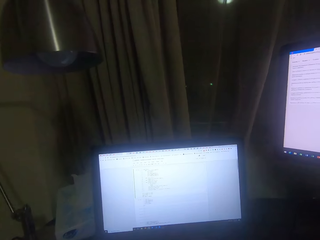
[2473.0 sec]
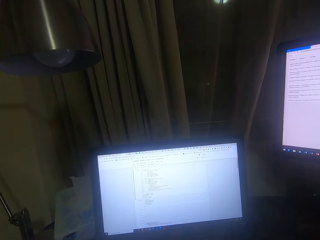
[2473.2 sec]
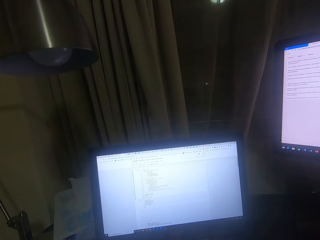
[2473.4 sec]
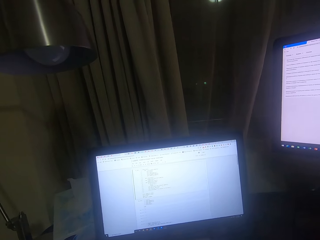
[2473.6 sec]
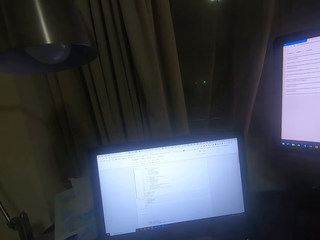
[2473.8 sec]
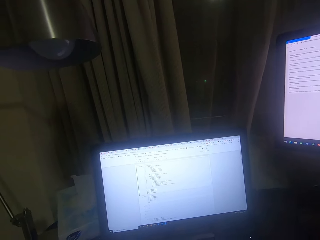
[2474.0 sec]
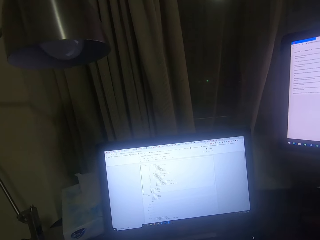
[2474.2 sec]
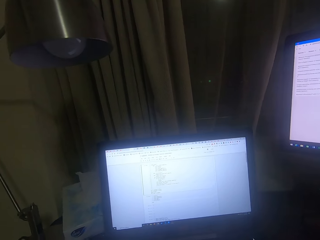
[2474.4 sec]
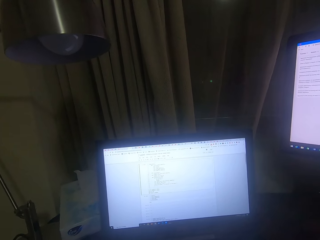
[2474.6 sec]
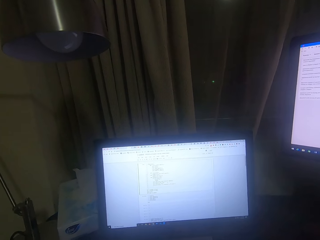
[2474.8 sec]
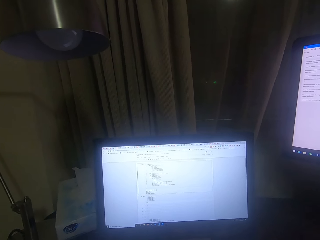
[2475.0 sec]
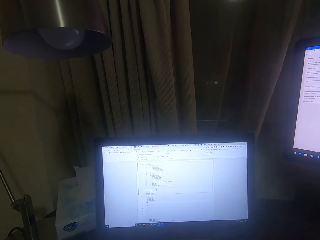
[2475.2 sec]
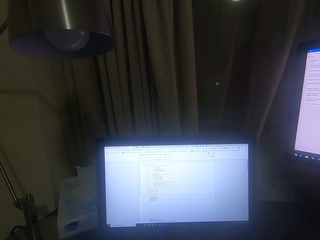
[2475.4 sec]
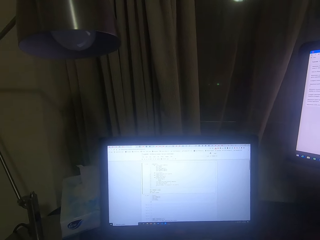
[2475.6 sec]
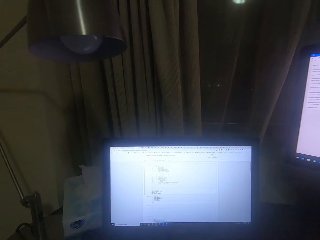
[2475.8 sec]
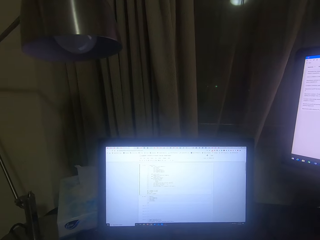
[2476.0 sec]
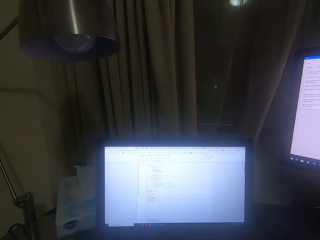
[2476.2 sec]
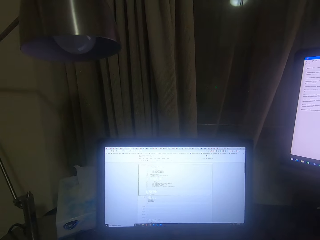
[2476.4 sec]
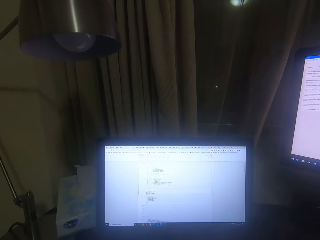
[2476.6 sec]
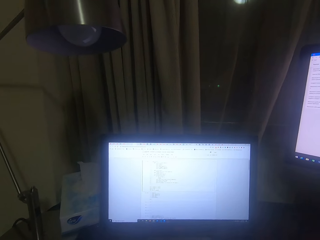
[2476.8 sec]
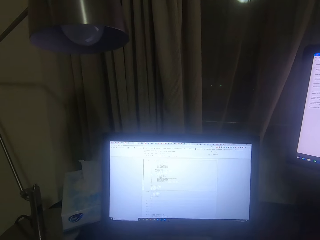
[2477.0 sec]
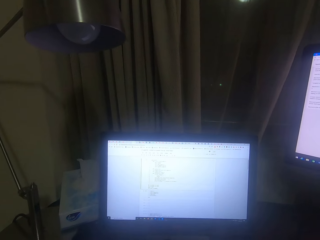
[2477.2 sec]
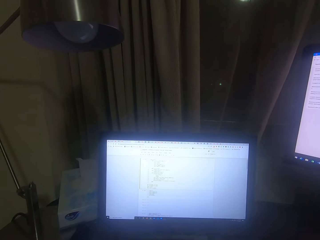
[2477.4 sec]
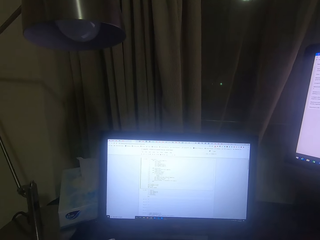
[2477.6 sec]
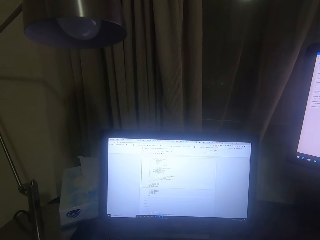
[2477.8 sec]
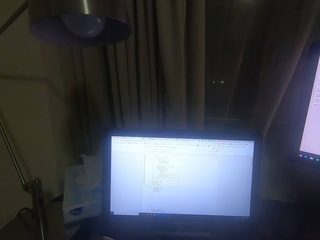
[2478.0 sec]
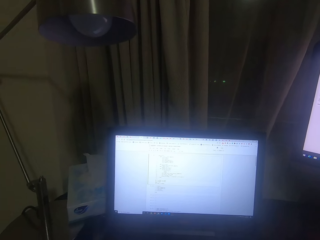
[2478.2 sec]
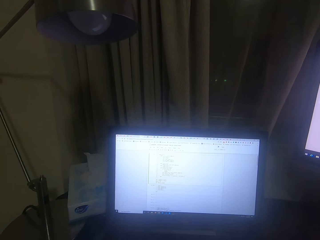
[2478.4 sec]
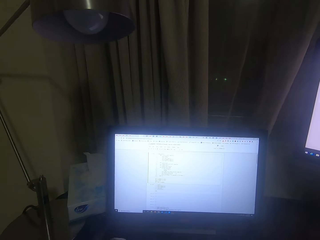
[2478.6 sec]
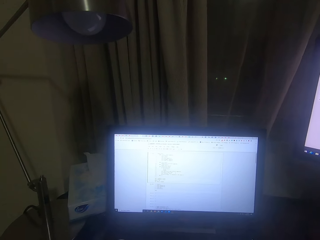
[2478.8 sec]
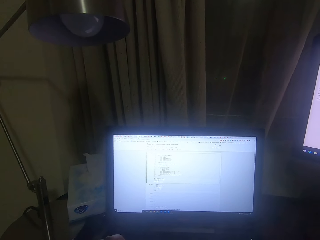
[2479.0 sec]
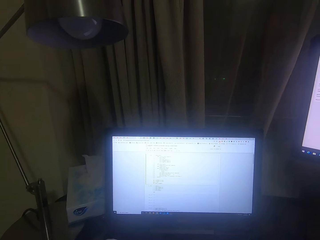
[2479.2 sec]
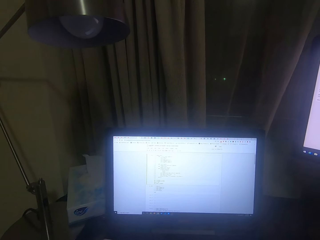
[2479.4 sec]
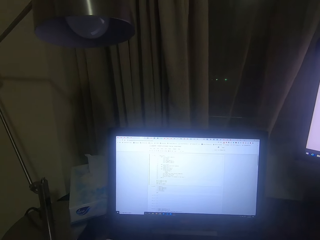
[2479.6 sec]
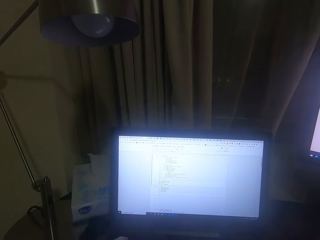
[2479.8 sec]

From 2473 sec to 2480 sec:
The camera wearer is typing.

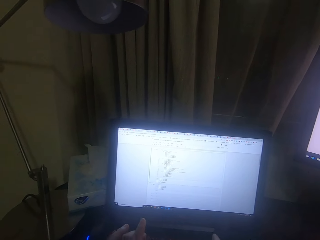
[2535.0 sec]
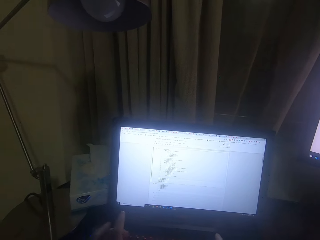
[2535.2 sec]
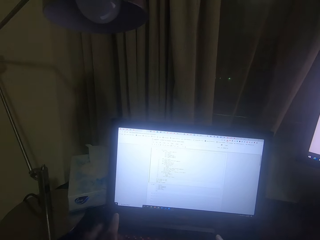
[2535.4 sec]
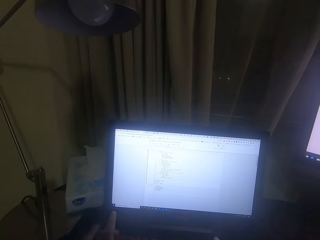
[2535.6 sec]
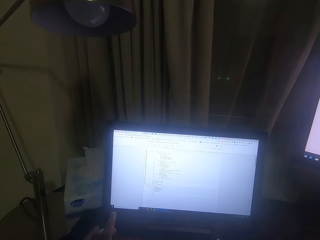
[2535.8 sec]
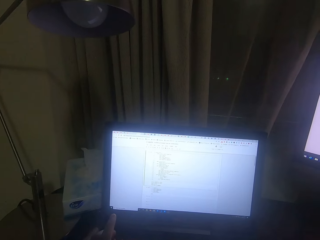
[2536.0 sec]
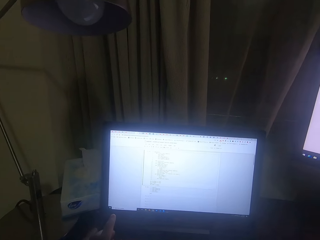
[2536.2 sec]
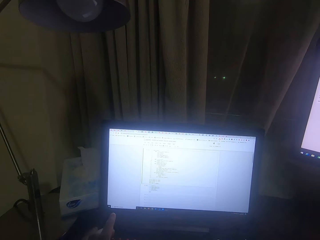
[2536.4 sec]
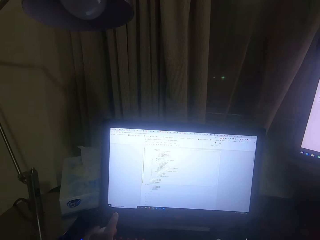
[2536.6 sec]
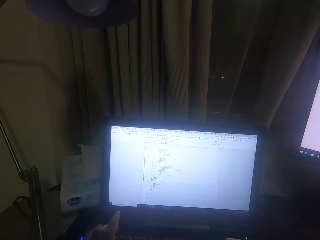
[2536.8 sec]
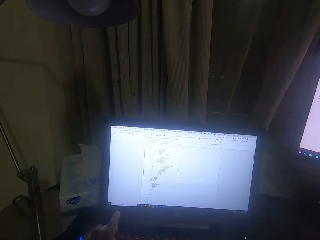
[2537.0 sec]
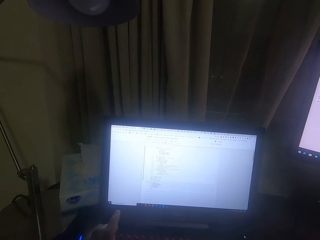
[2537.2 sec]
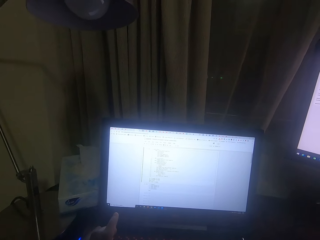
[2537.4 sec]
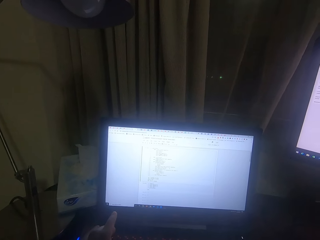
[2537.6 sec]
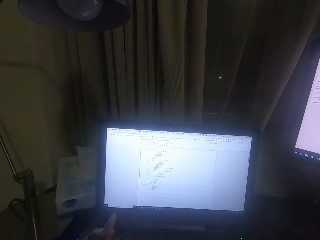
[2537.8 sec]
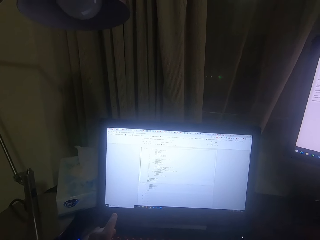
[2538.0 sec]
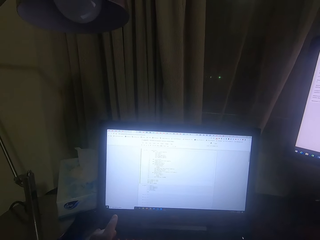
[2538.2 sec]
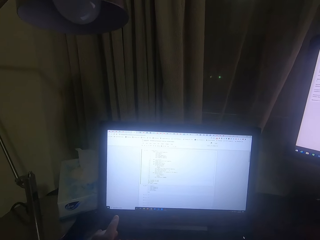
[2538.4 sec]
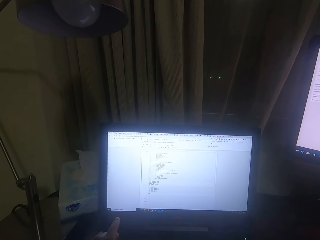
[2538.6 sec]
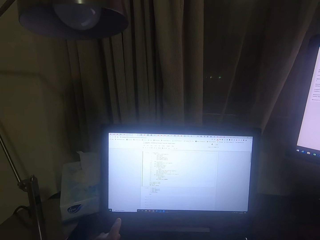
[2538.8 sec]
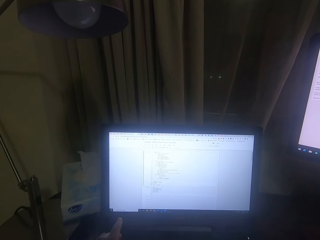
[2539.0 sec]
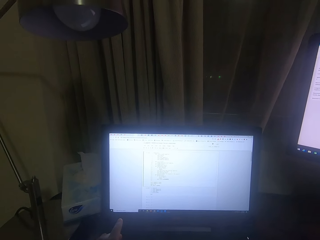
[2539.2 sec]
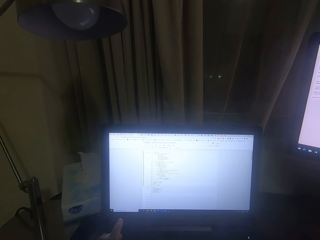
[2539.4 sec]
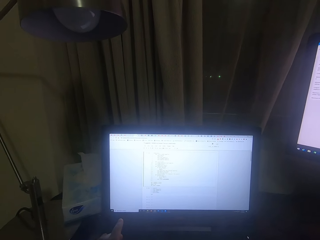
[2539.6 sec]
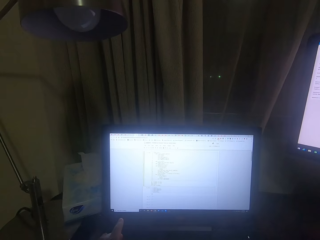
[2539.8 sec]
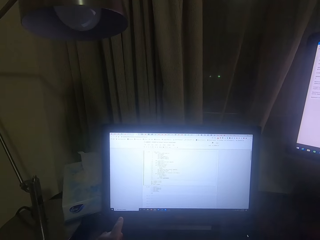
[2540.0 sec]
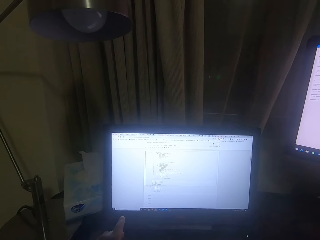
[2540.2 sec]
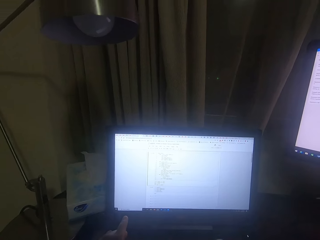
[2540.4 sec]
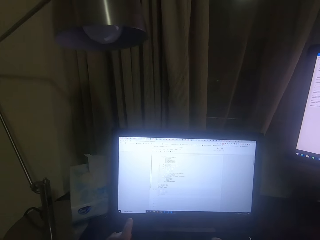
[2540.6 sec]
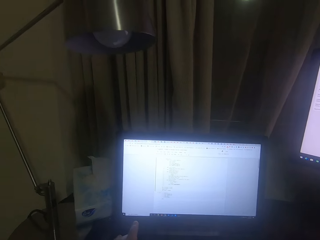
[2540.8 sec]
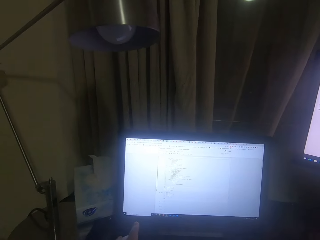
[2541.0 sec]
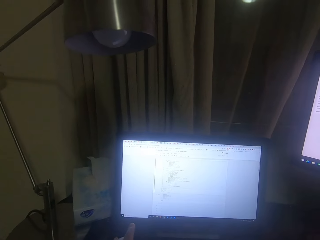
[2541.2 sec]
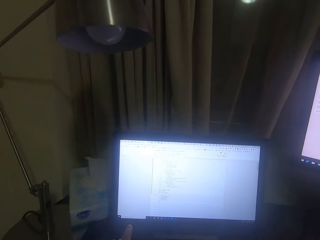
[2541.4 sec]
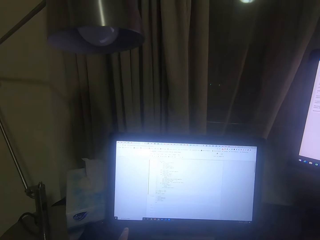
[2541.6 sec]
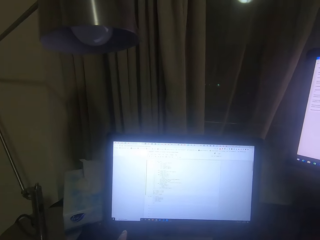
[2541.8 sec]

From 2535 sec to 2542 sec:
The camera wearer points.

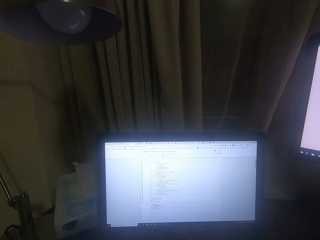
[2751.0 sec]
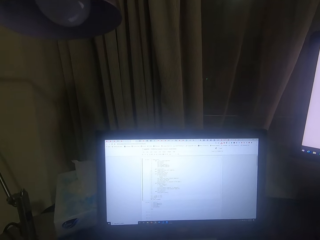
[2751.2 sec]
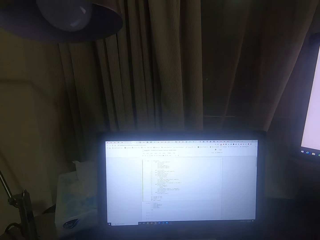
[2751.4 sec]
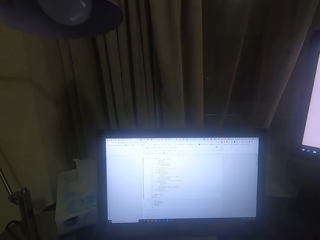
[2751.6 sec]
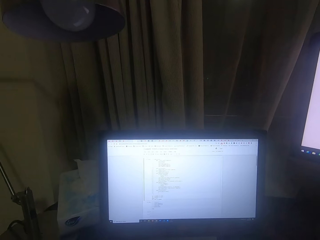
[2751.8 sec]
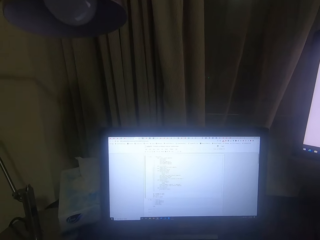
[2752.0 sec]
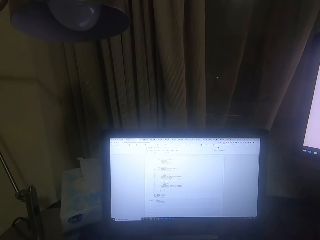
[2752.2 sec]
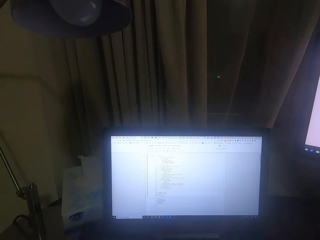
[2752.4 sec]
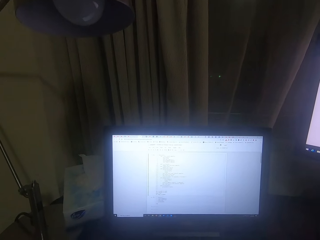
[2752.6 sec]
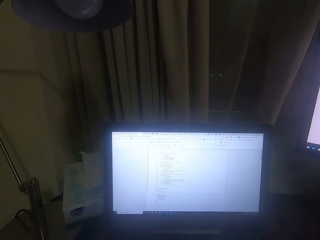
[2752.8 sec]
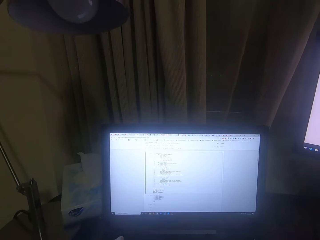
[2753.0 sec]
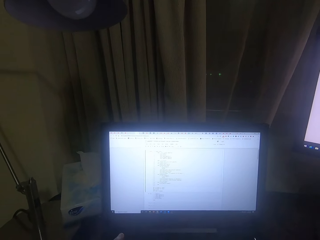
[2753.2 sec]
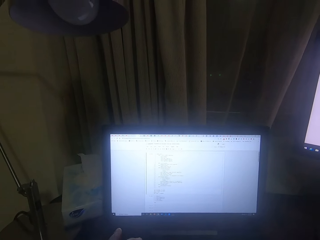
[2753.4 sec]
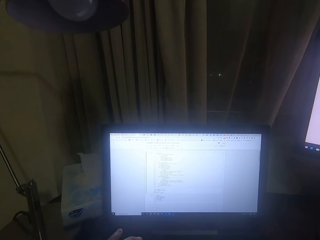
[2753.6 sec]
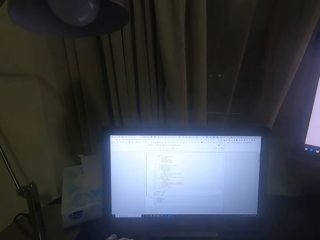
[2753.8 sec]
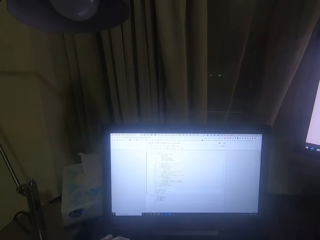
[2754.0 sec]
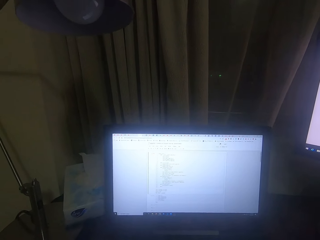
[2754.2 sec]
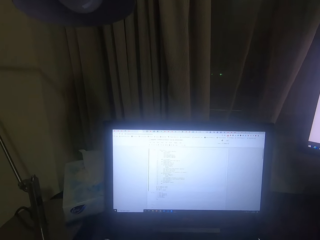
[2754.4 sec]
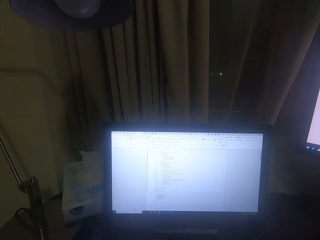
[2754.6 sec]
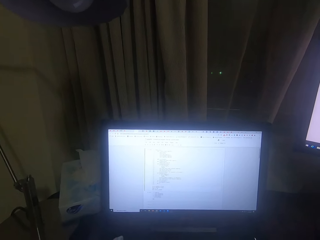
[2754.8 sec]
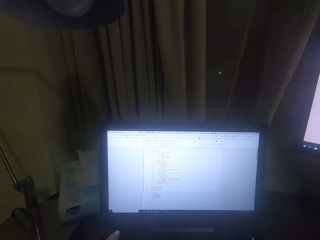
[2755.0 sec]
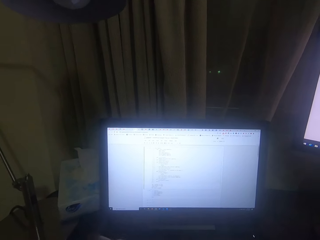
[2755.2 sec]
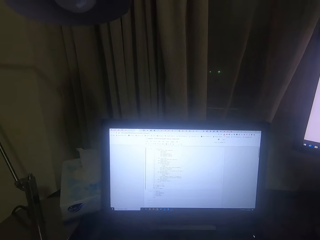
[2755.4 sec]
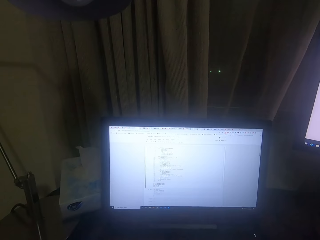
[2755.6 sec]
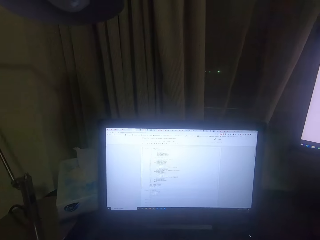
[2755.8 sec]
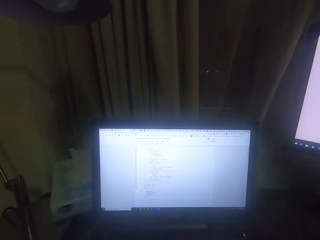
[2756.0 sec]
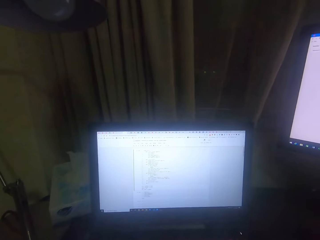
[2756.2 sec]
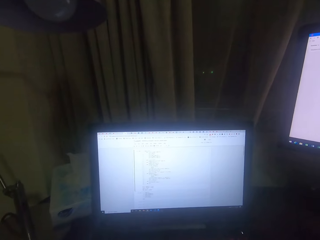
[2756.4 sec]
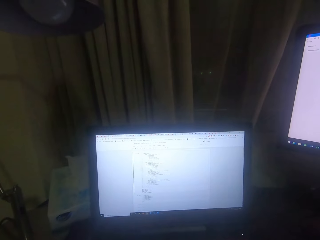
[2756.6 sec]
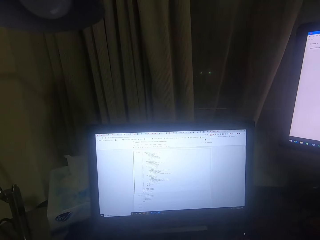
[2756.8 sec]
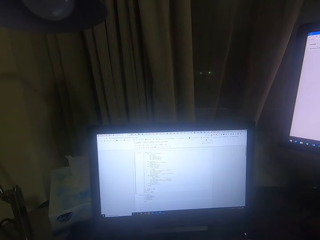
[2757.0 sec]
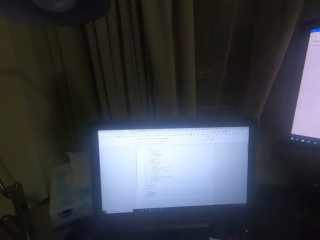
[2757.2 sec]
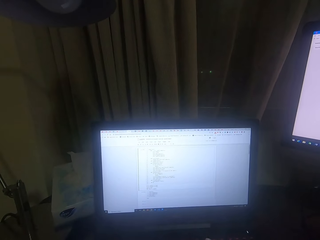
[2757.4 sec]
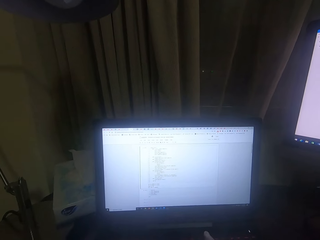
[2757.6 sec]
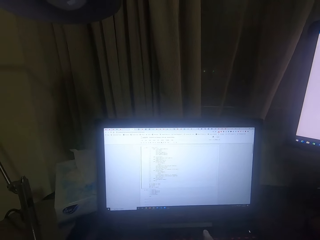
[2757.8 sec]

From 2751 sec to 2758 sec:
The camera wearer is typing.
